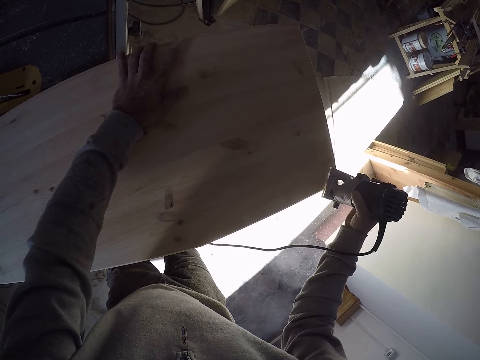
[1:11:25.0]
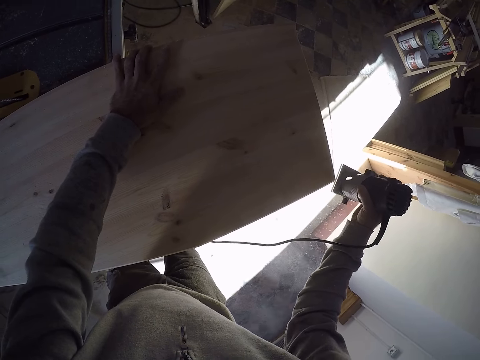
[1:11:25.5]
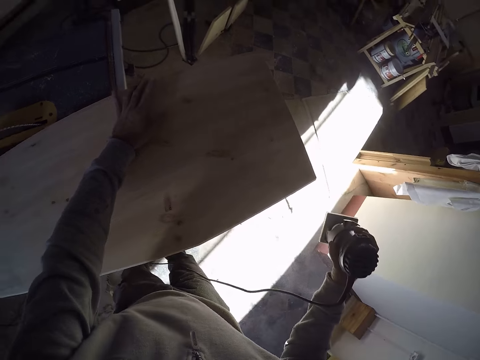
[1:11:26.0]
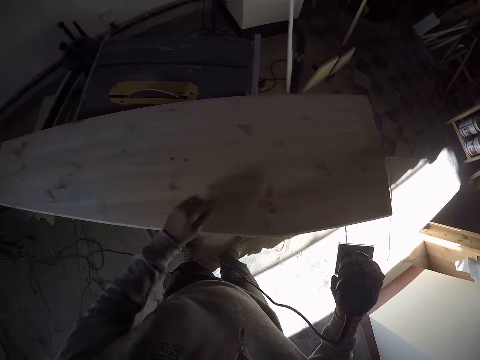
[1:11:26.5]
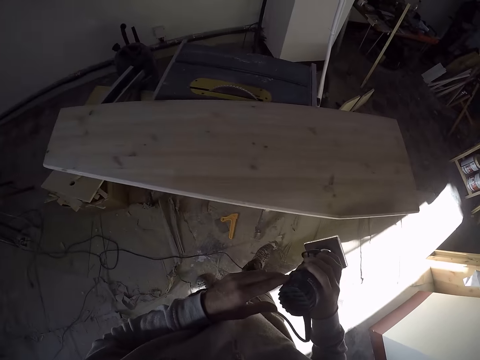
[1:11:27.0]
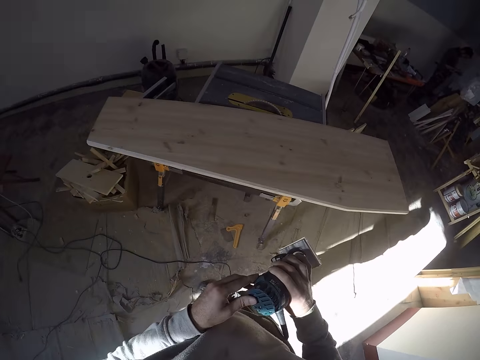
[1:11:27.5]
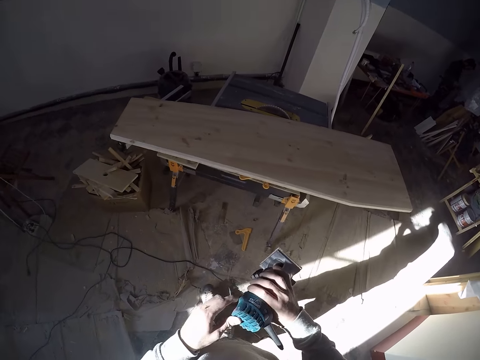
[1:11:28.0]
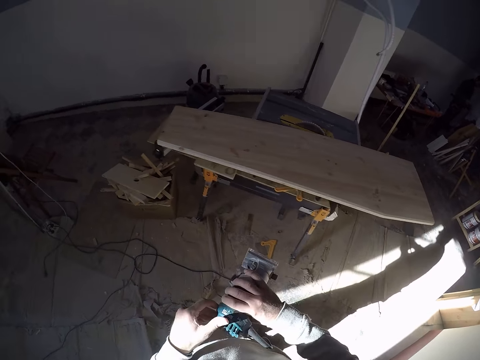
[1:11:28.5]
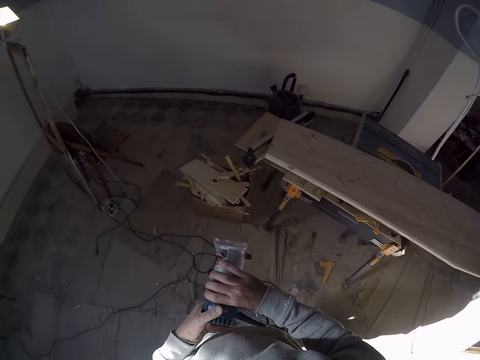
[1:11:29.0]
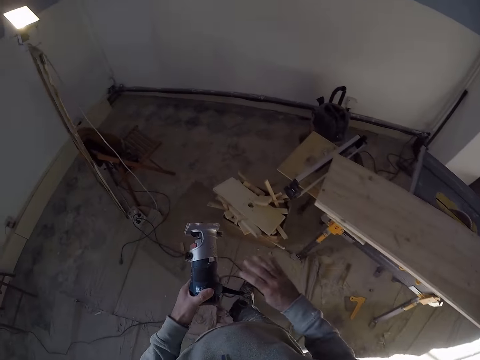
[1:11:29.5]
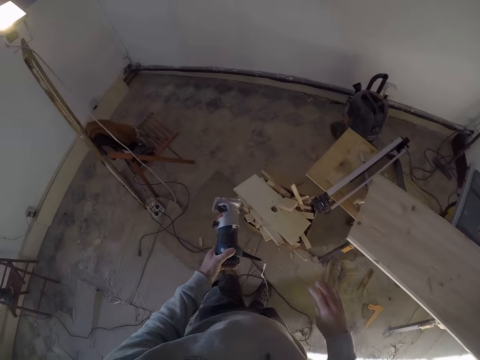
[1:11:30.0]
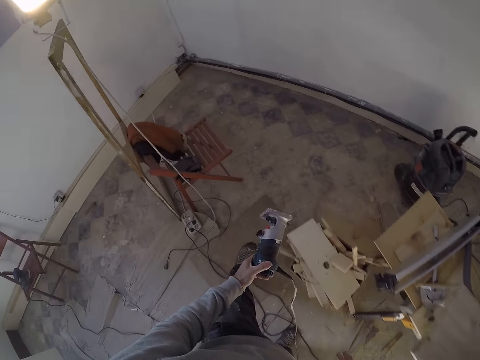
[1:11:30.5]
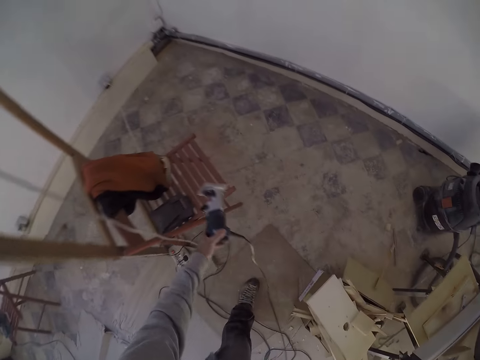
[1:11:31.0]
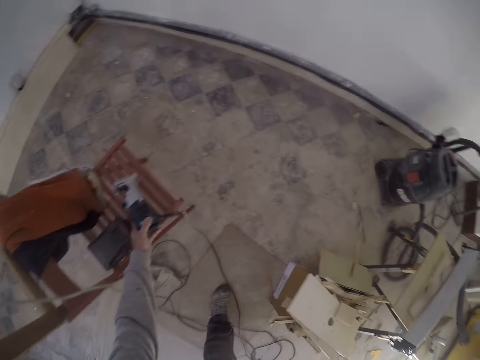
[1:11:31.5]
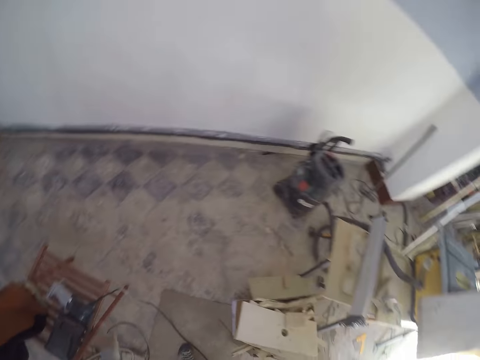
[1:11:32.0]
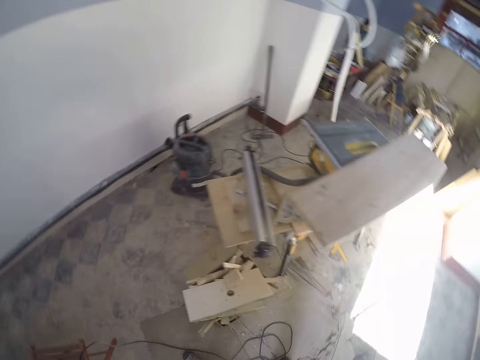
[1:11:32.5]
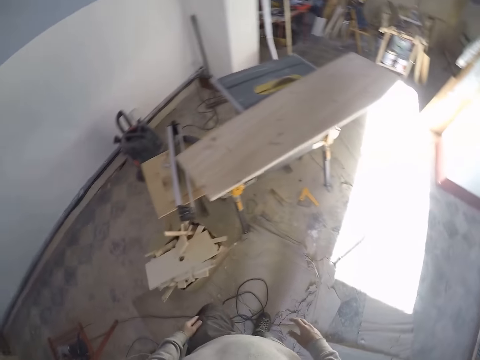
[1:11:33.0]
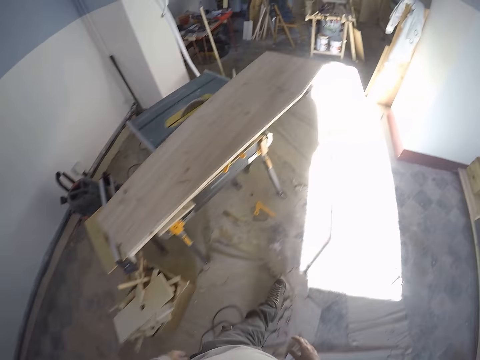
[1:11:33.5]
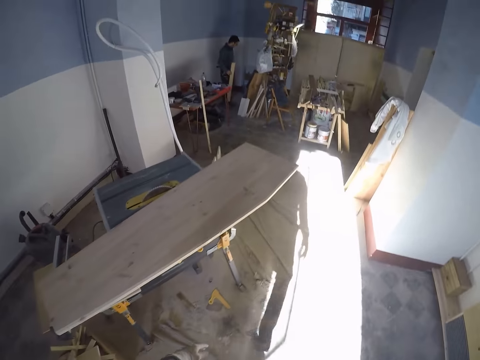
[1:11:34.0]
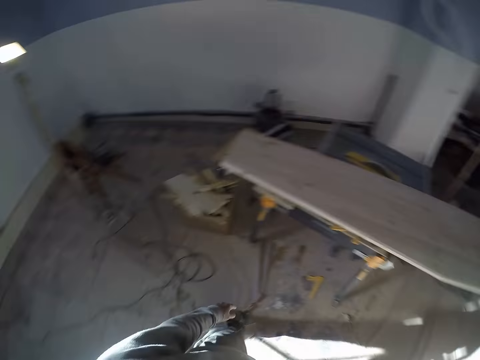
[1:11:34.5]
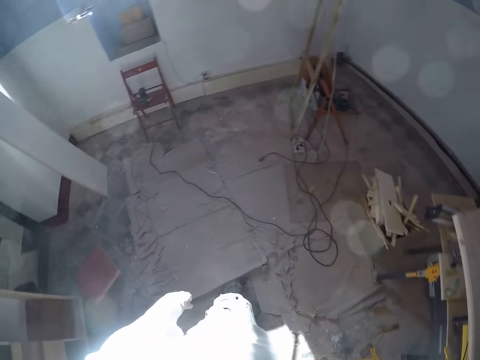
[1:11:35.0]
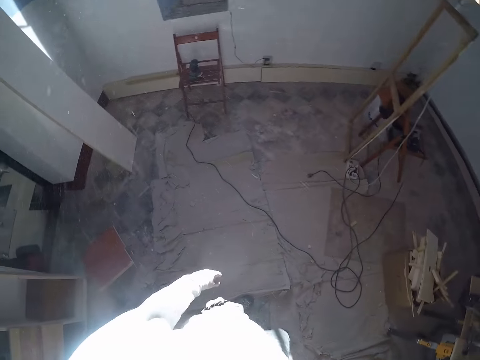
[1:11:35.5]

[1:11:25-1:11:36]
The camera wearer holds the sander with his left hand. He walks around. He puts the sander on a wooden chair with his left hand. He walks around.

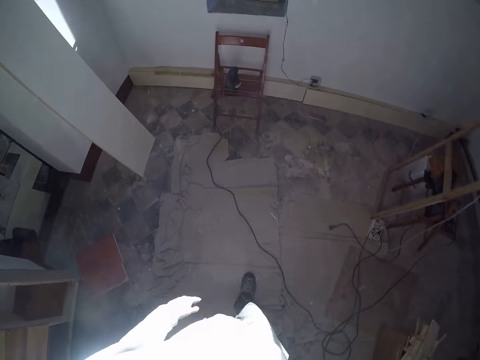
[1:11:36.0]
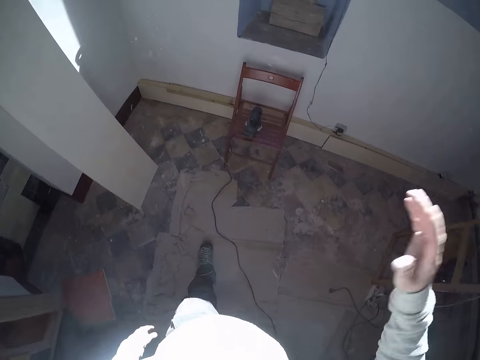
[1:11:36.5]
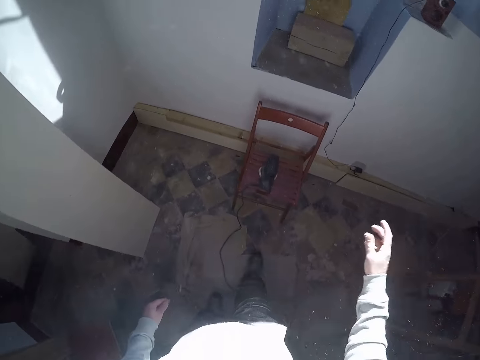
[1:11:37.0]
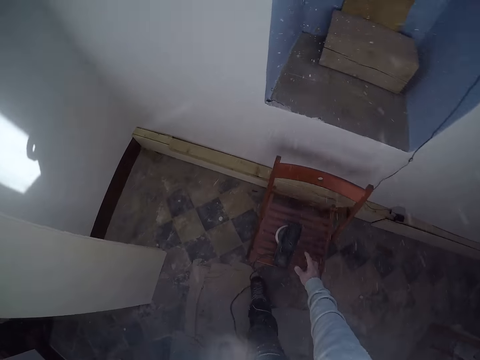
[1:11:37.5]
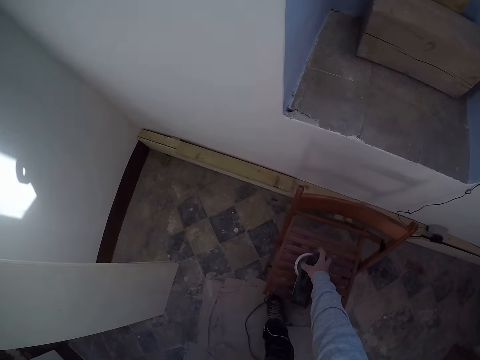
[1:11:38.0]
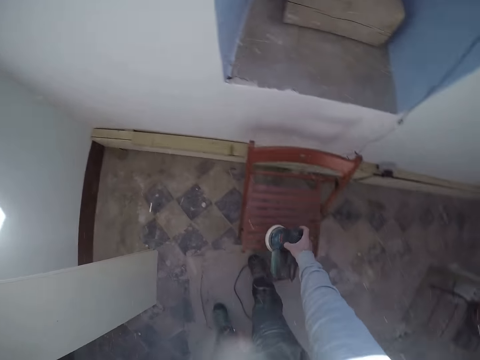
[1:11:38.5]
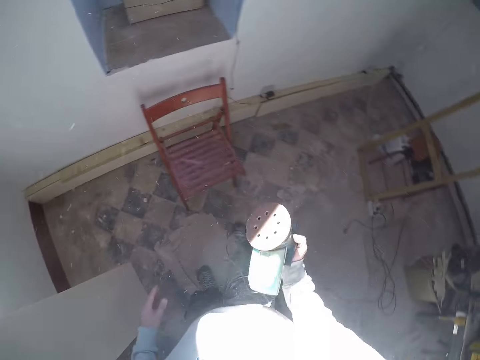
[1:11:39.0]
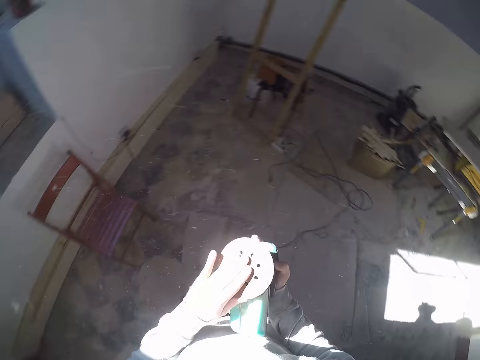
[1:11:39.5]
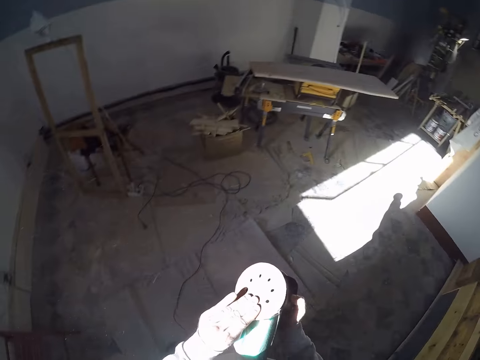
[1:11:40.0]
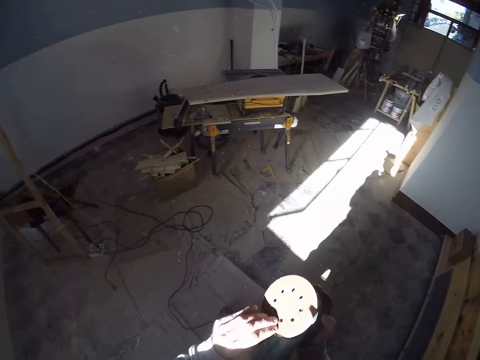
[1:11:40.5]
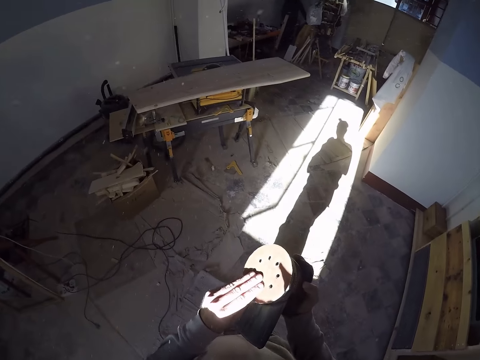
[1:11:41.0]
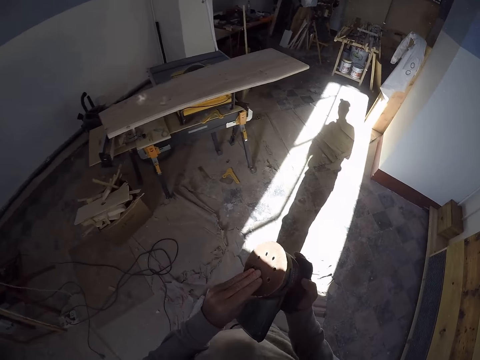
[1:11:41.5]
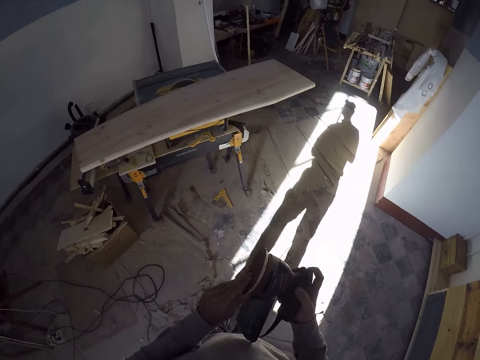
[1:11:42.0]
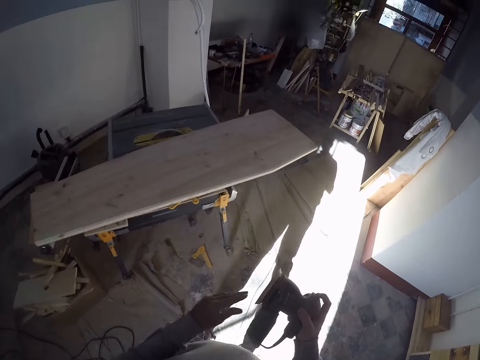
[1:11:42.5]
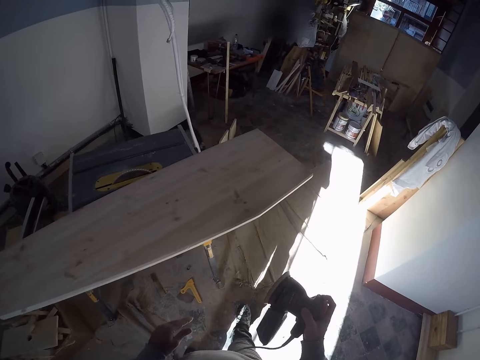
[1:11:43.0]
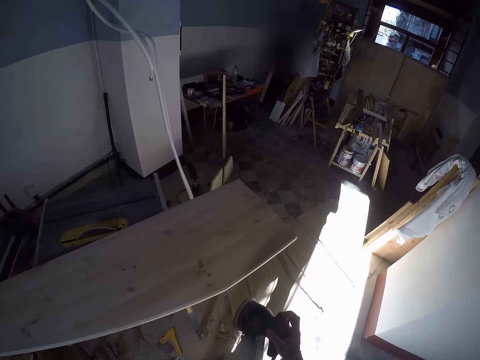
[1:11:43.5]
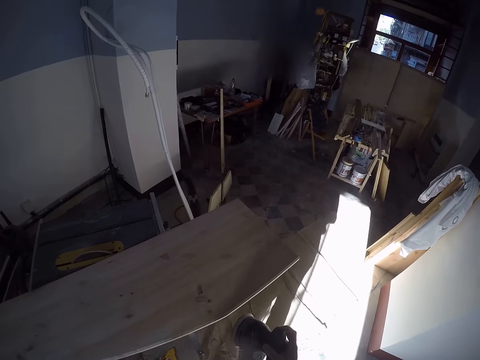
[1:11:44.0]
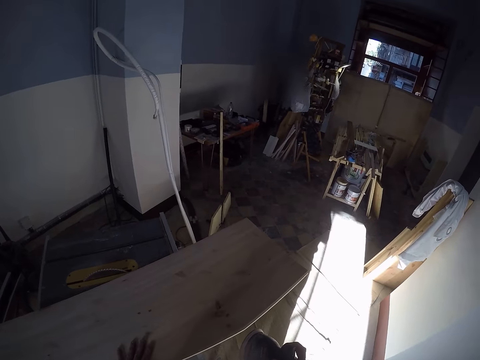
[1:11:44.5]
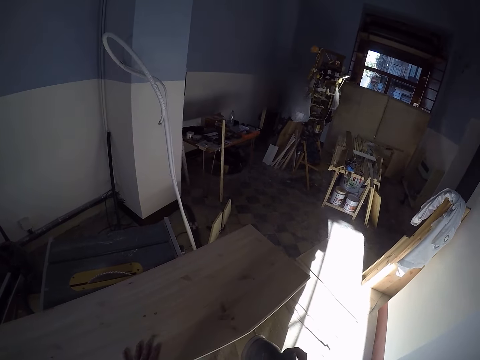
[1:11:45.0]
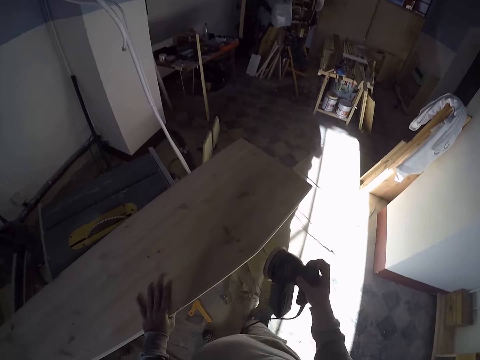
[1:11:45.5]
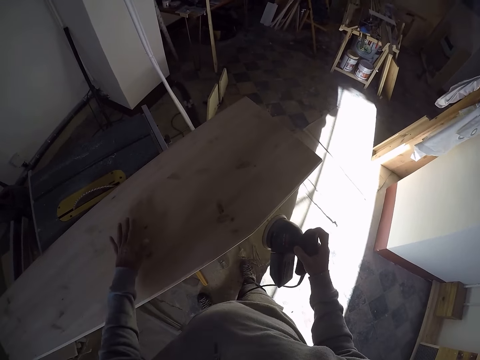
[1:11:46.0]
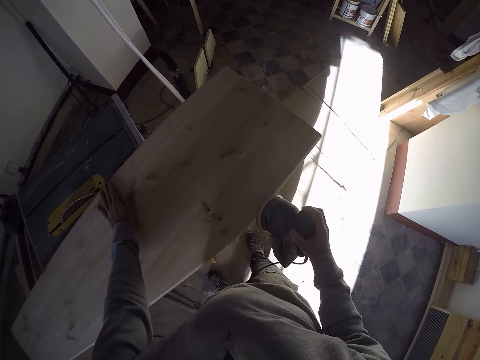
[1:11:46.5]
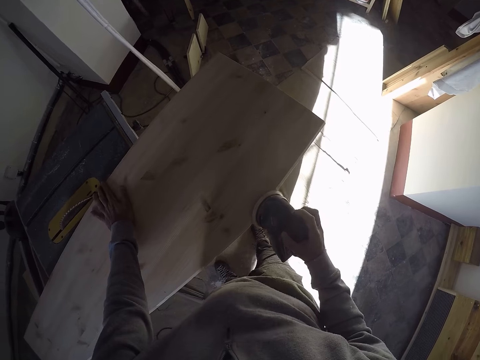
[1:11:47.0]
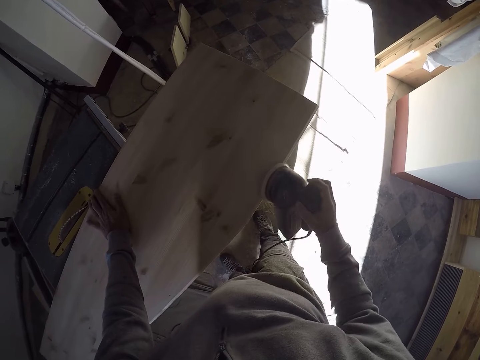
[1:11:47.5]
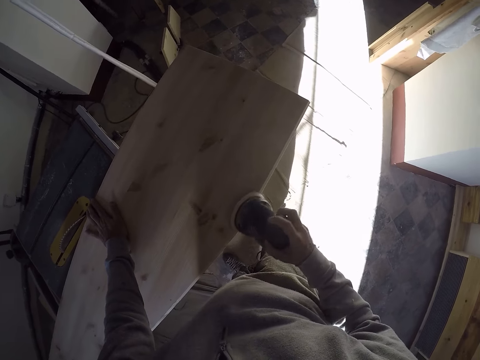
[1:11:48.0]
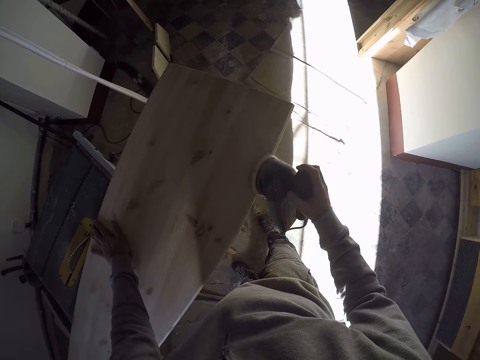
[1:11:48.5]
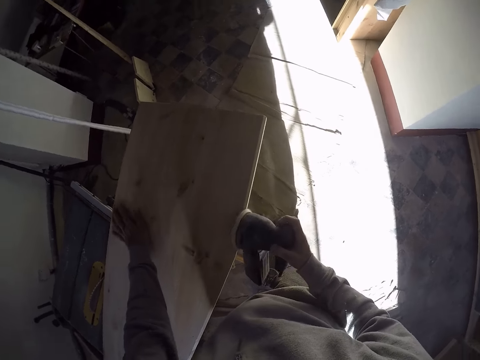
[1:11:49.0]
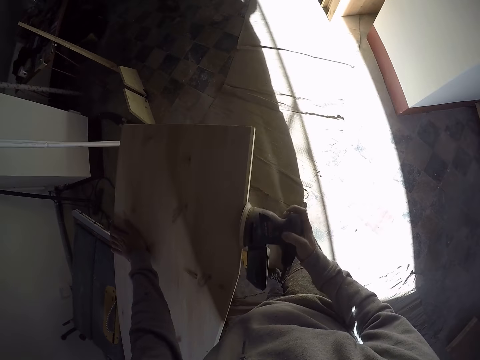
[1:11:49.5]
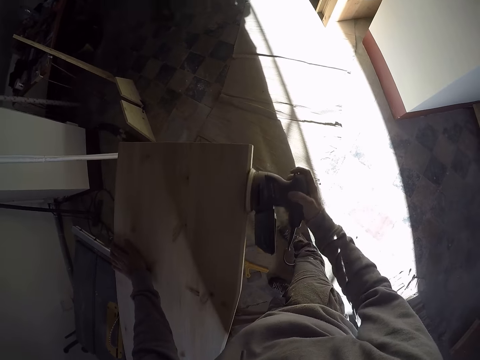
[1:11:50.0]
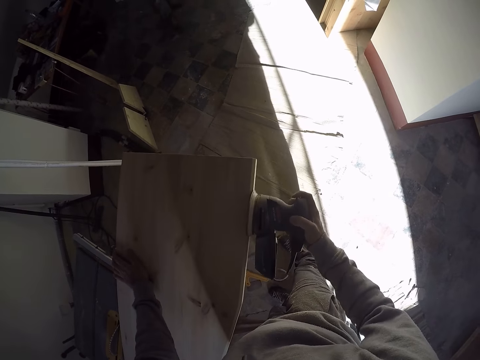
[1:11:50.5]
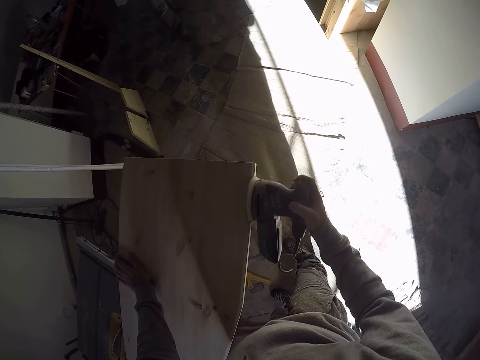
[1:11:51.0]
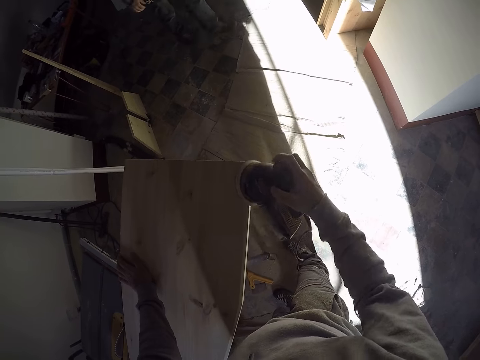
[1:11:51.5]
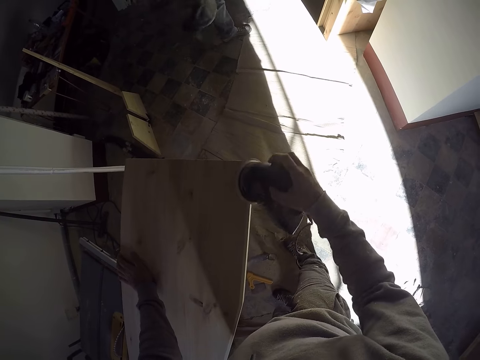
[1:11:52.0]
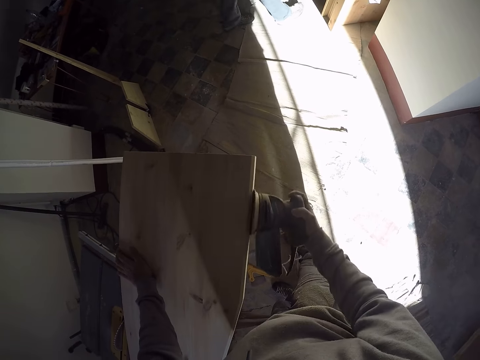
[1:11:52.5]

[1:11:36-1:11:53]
The camera wearer picks up a sander or grinder from a chair with his right hand. He touches the sanding pad of the sander with his left hand. He walks around. He touches the wood plank with his left hand. He holds the edge of the wood plank with his left hand. He smooths the wood with the grinder.
